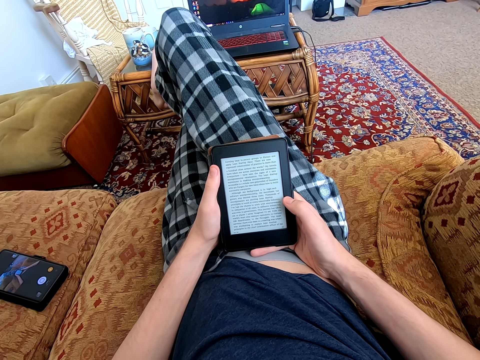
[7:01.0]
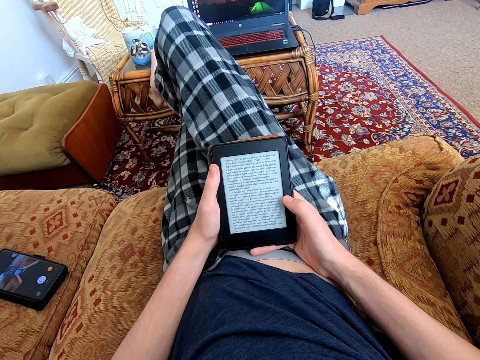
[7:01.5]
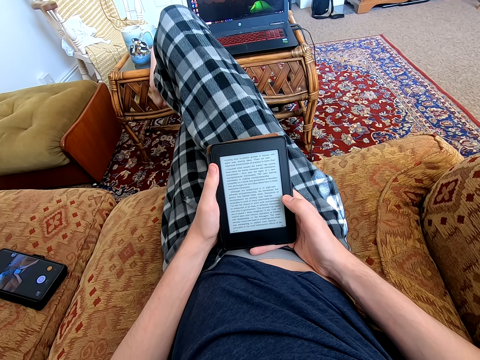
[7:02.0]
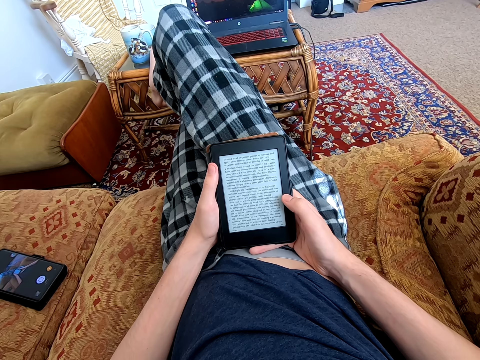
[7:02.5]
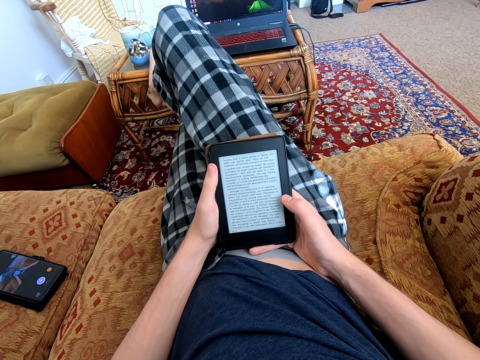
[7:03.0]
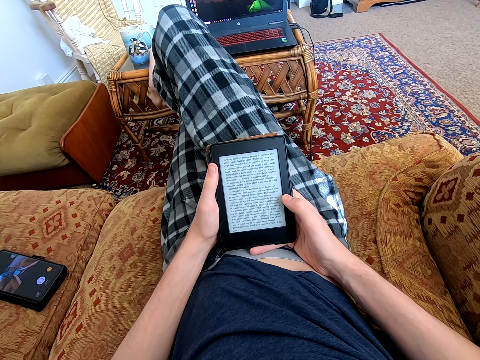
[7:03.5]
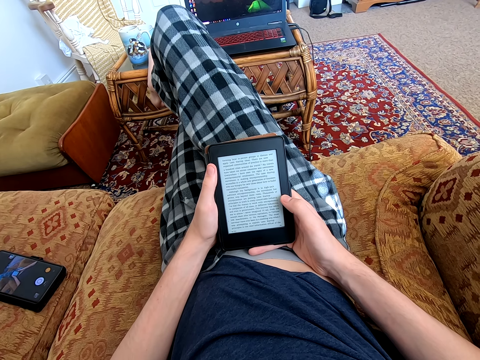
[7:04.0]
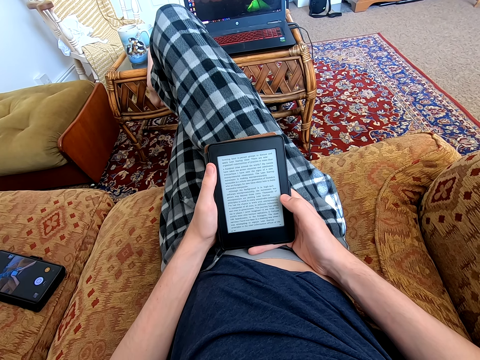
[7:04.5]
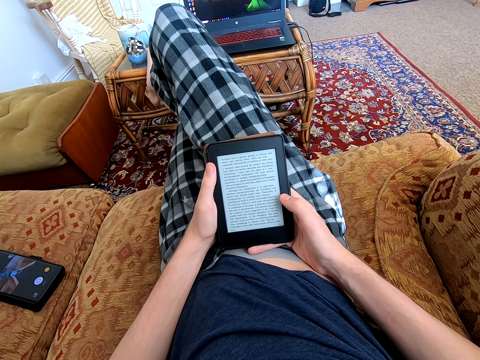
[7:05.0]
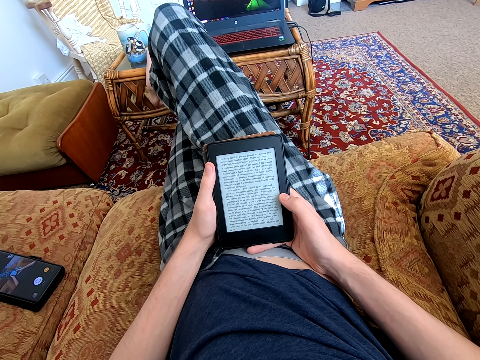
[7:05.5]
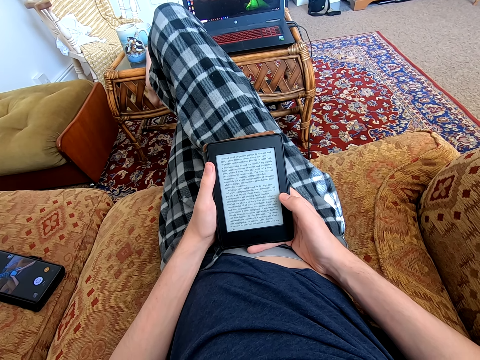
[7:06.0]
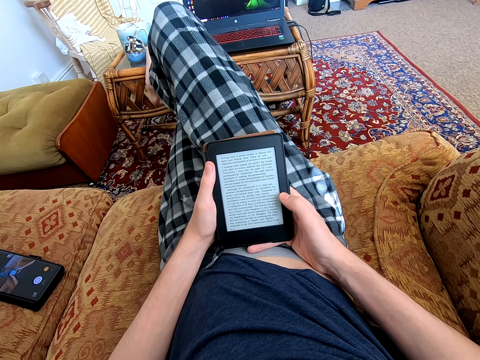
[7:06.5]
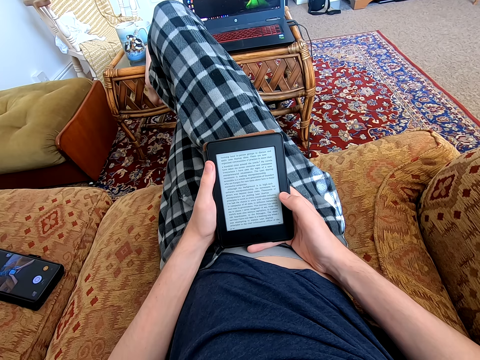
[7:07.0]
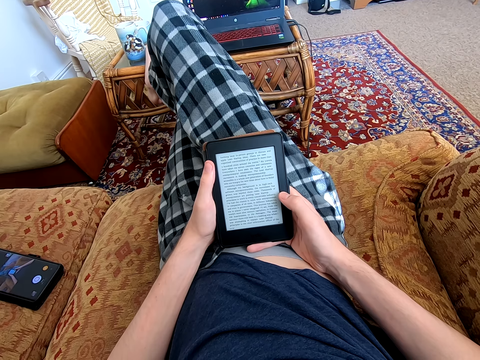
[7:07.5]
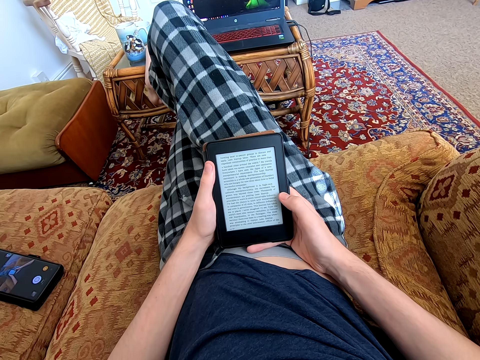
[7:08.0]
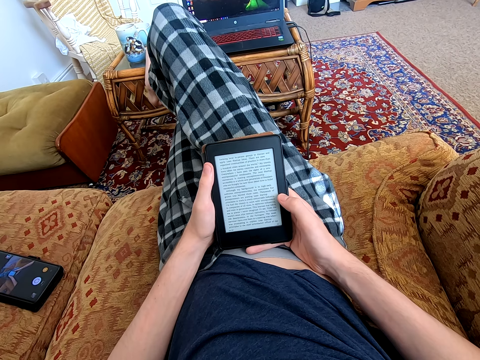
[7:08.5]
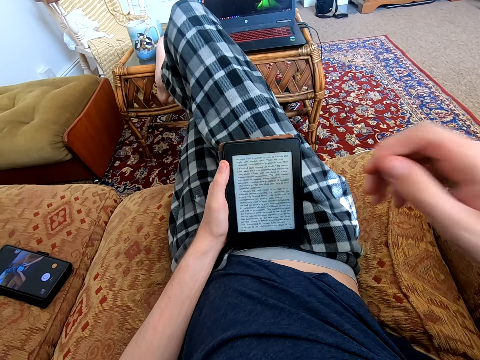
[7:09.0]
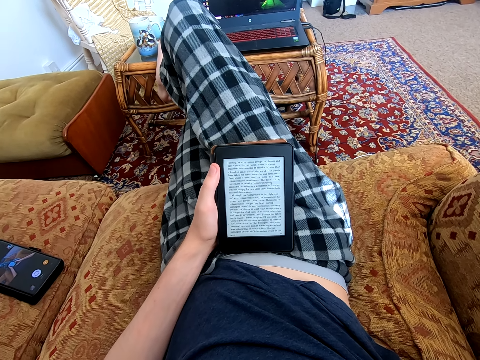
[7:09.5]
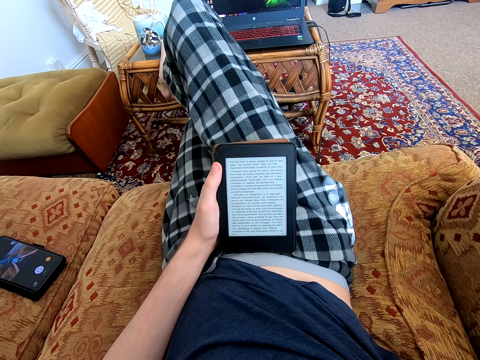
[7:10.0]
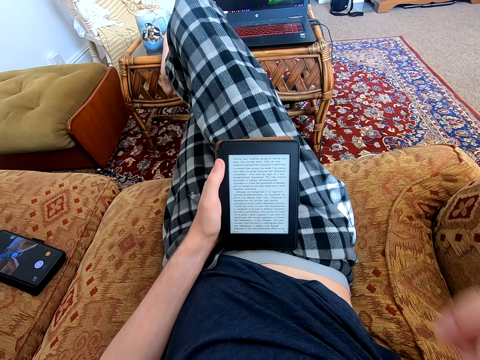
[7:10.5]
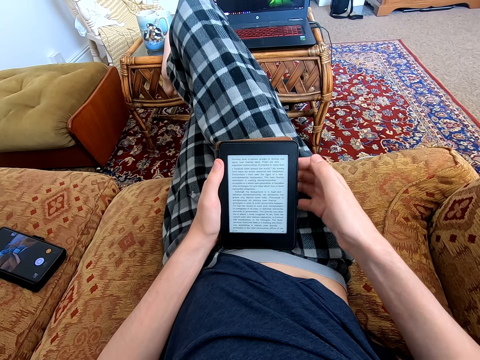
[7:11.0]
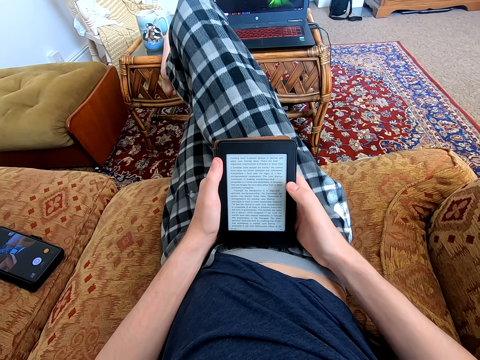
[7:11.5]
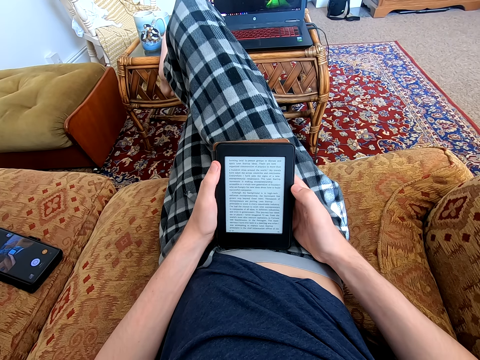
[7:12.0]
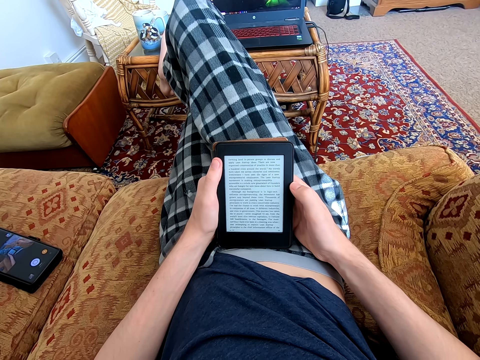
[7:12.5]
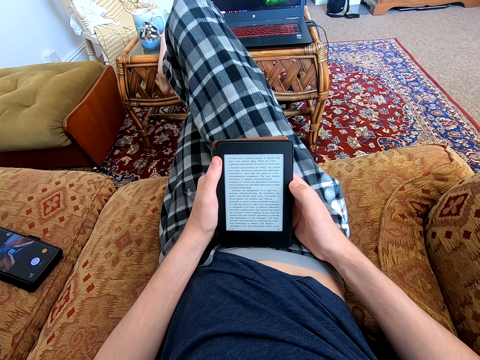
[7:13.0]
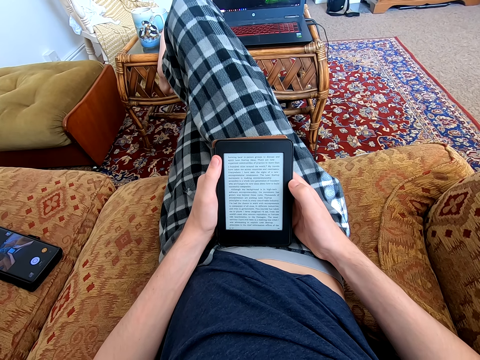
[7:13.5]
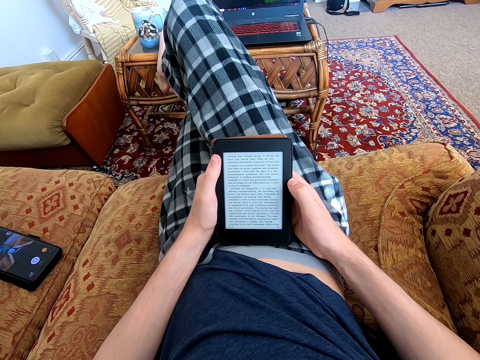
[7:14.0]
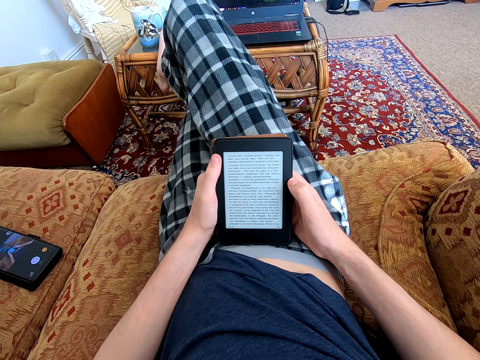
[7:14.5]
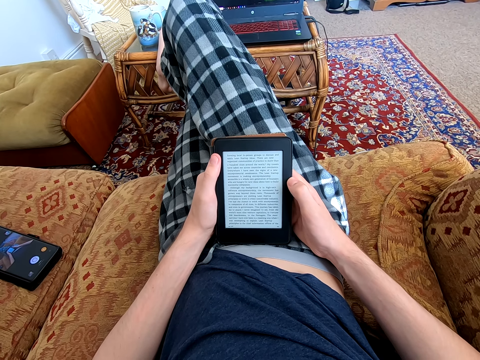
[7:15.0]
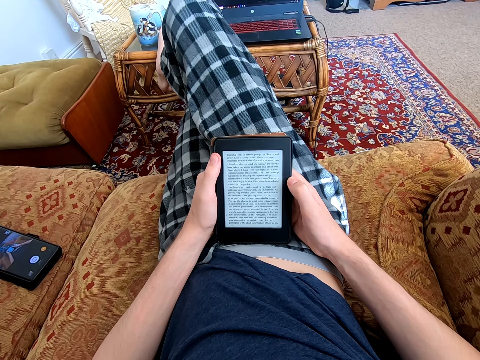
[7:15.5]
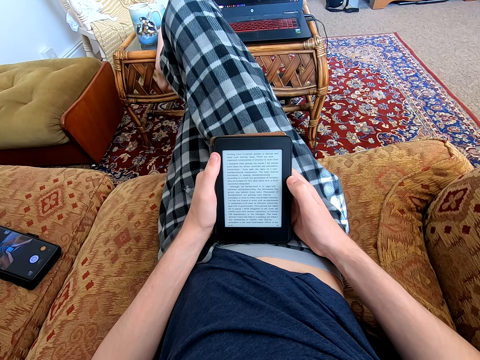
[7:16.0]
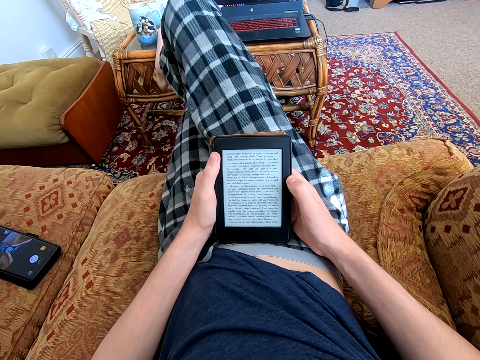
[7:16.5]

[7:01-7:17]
The camera wearer folds their hand. They read on the tablet. They read on the tablet again.

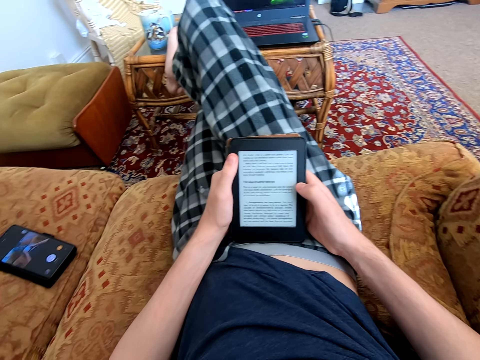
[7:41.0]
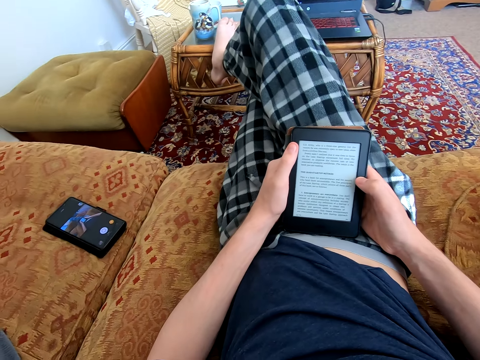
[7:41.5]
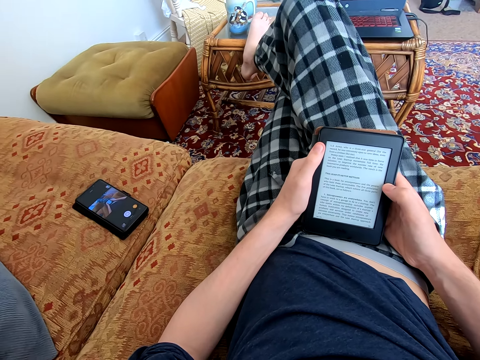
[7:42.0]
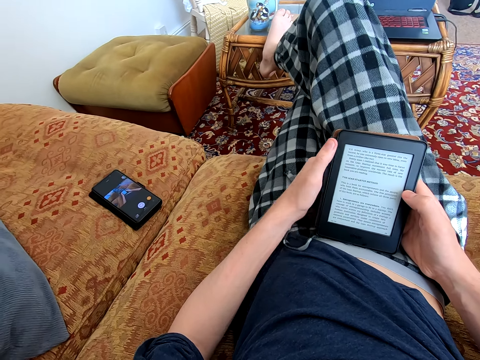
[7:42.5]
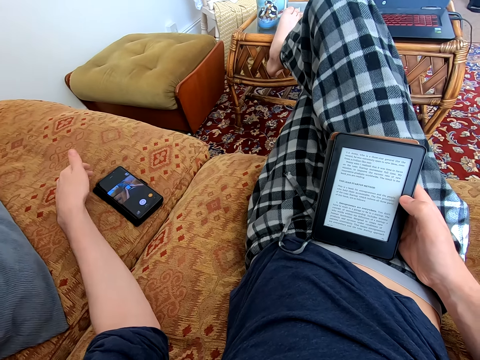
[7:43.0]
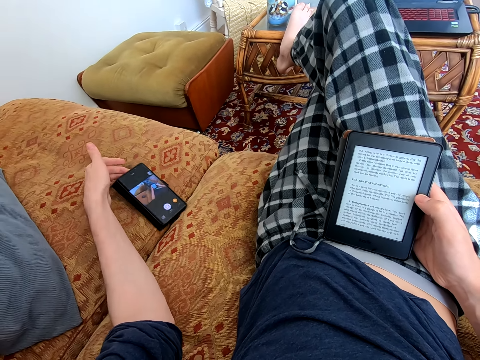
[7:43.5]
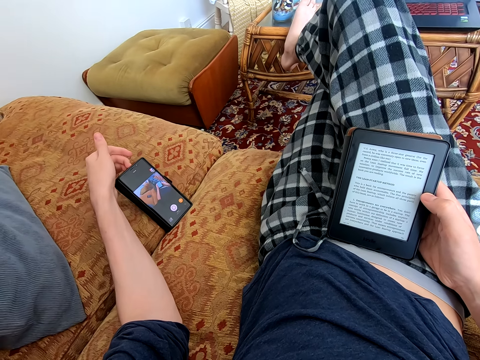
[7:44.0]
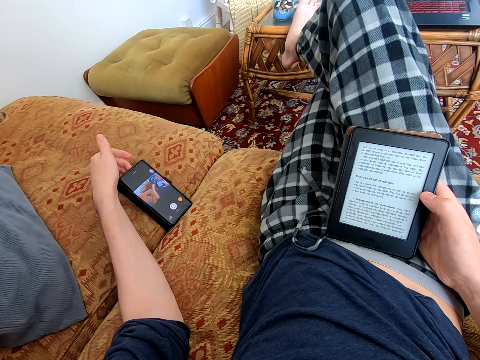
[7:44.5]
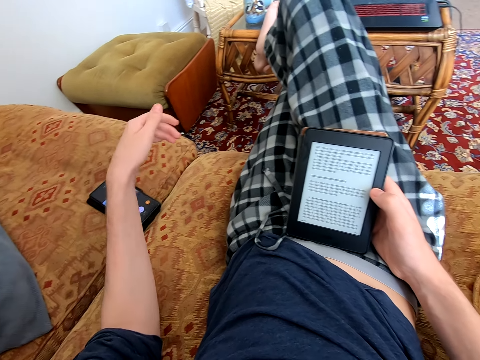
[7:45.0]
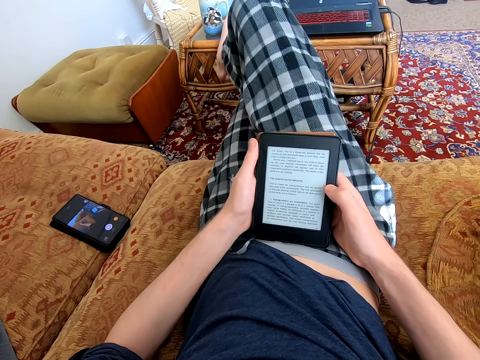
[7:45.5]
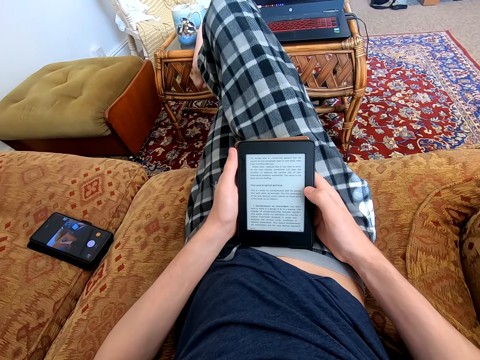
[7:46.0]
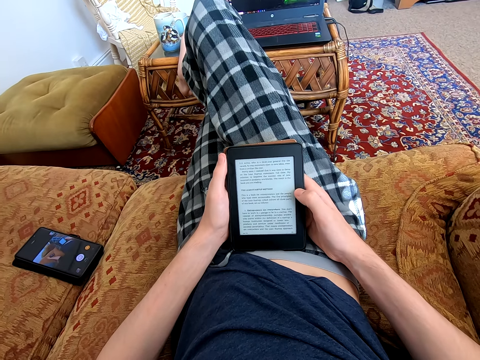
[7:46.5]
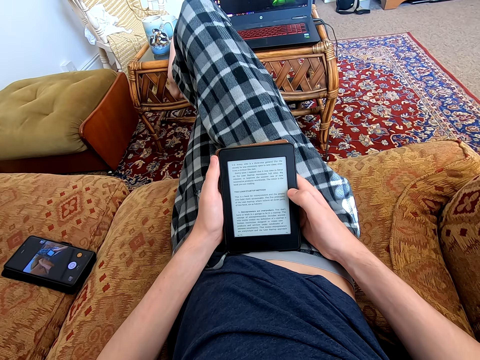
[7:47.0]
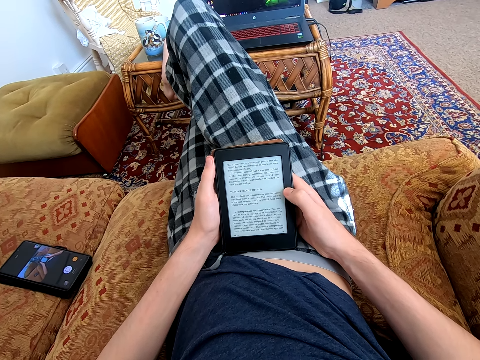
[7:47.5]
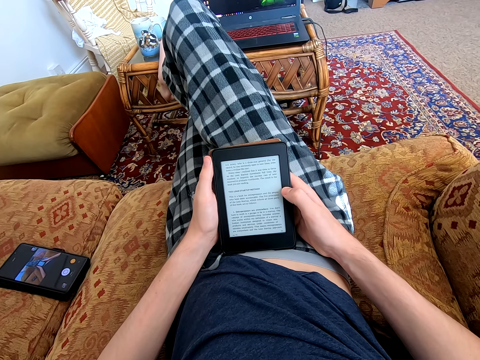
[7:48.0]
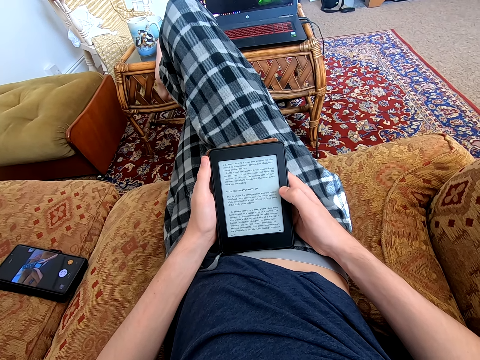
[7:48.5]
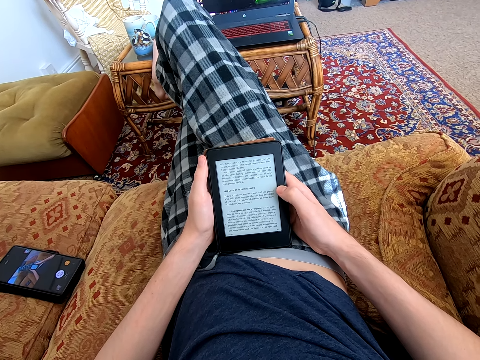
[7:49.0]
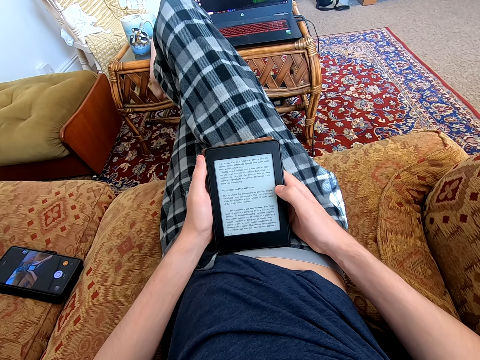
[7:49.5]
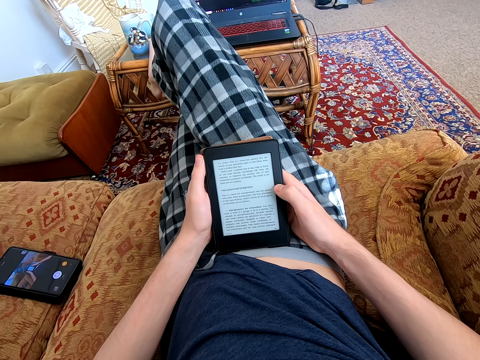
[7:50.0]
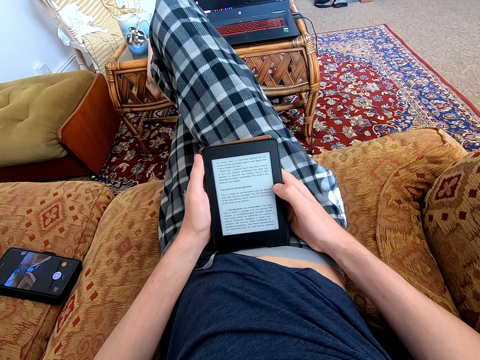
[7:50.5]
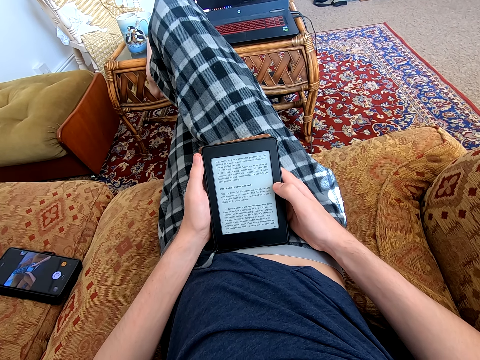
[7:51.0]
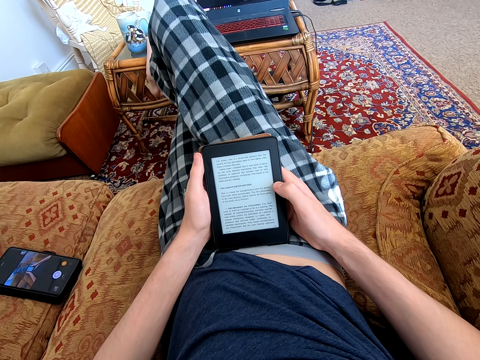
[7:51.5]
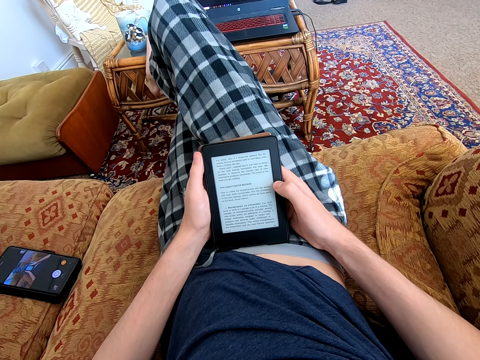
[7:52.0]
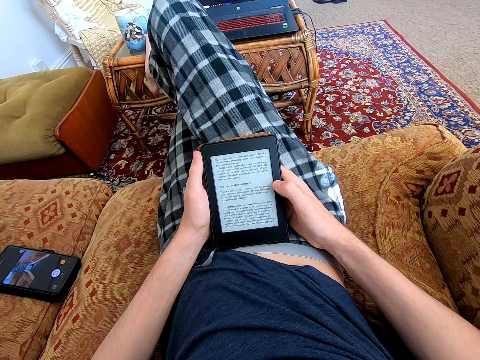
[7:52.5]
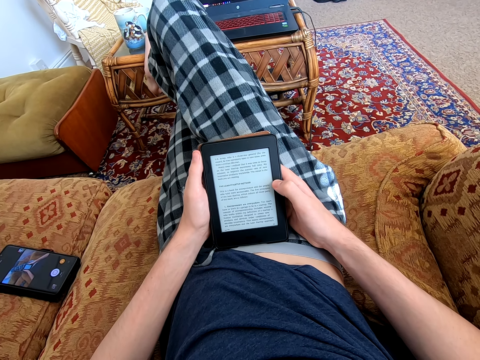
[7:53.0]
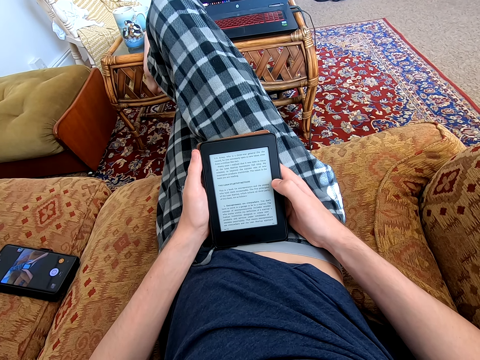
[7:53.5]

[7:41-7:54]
The camera wearer looks around. They touch the phone. They read on the tablet.
